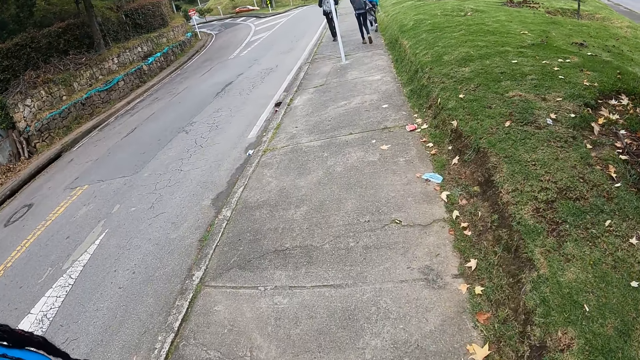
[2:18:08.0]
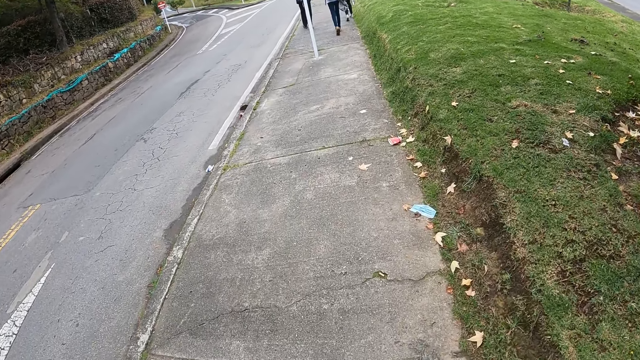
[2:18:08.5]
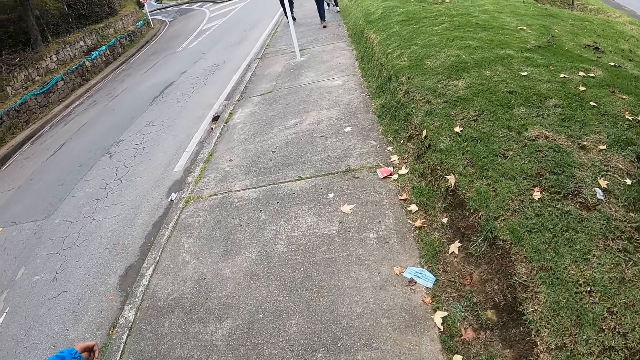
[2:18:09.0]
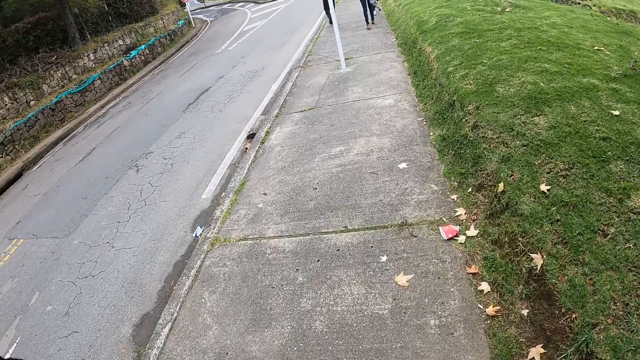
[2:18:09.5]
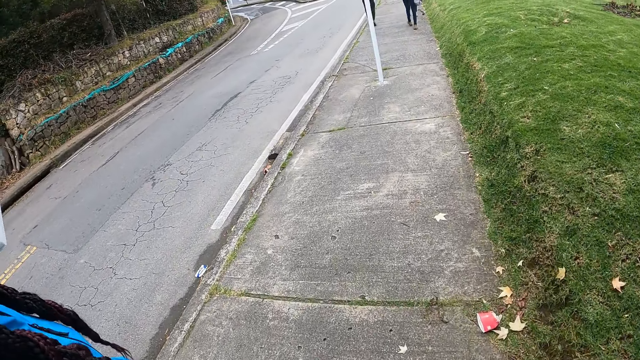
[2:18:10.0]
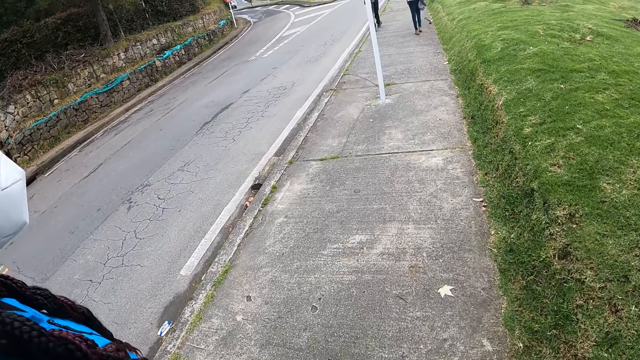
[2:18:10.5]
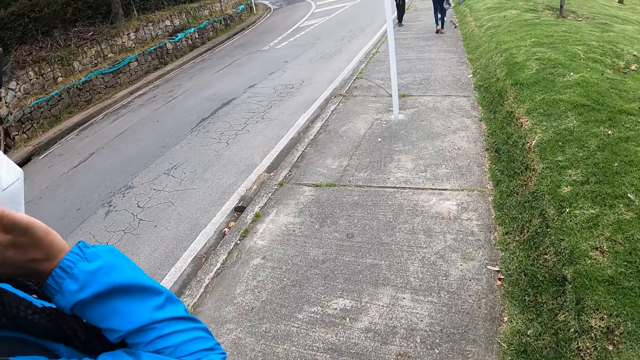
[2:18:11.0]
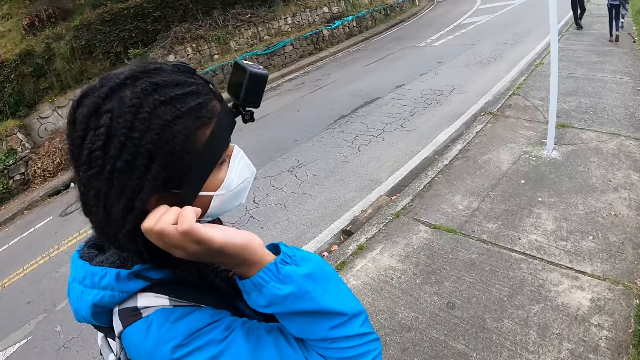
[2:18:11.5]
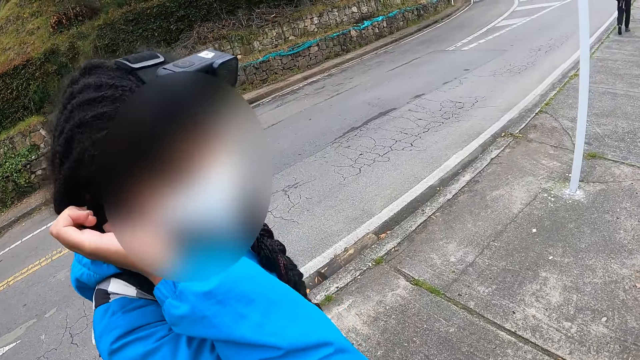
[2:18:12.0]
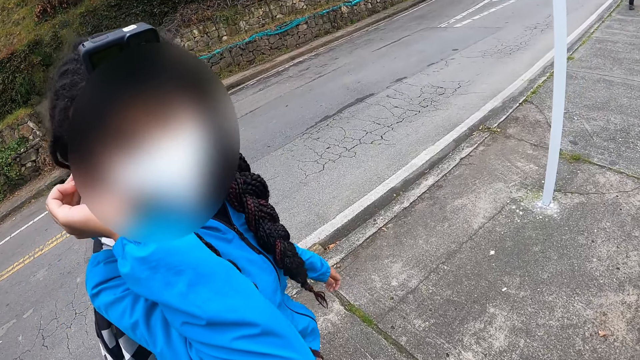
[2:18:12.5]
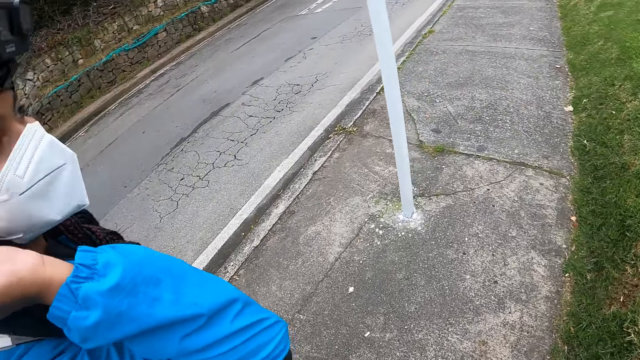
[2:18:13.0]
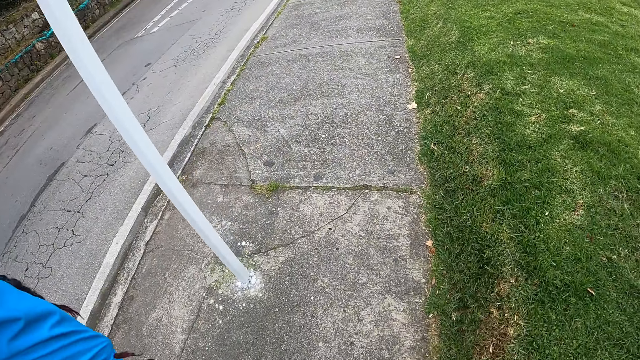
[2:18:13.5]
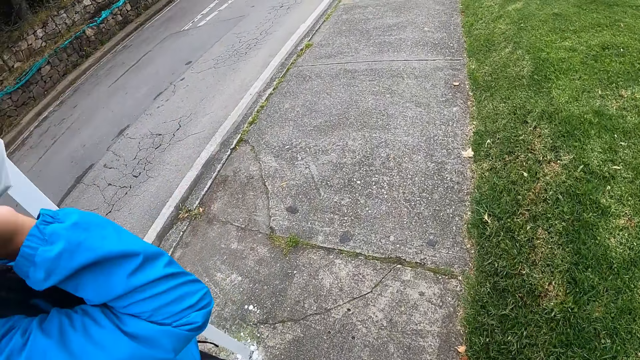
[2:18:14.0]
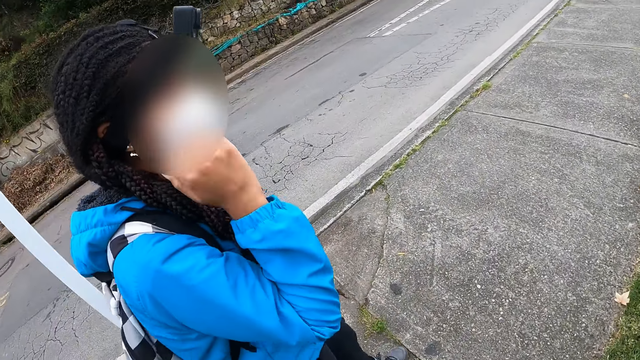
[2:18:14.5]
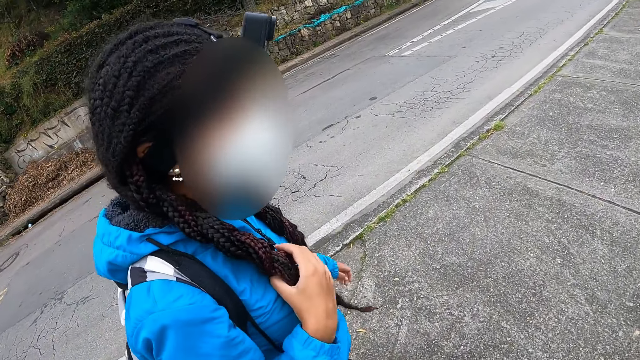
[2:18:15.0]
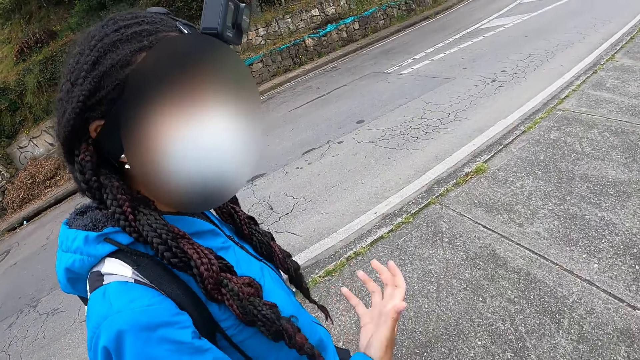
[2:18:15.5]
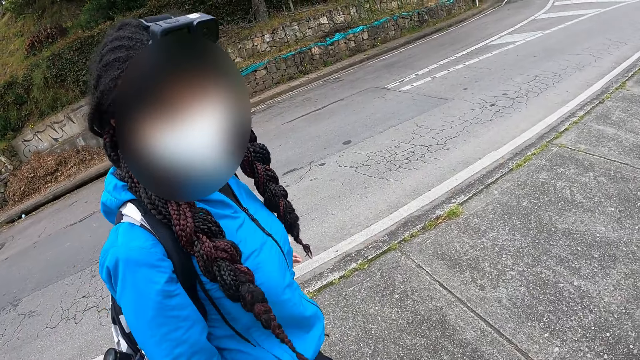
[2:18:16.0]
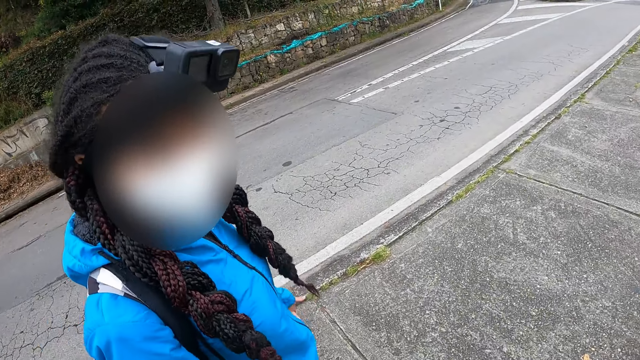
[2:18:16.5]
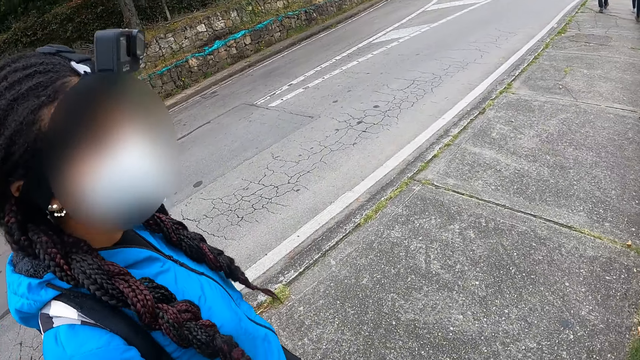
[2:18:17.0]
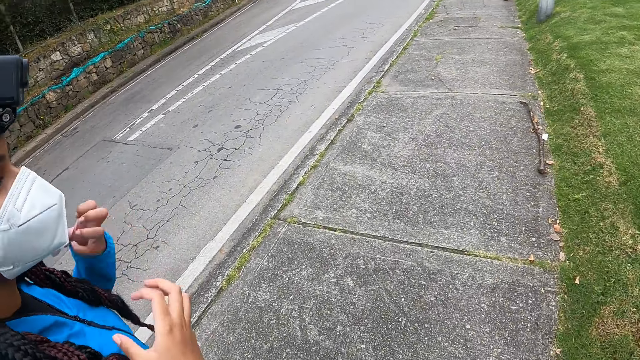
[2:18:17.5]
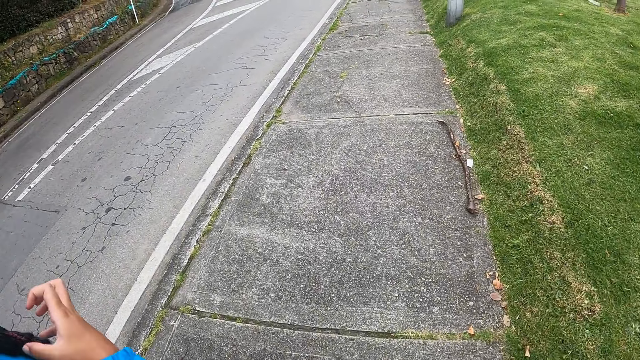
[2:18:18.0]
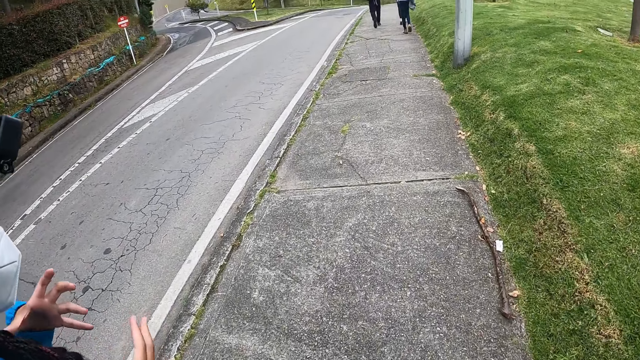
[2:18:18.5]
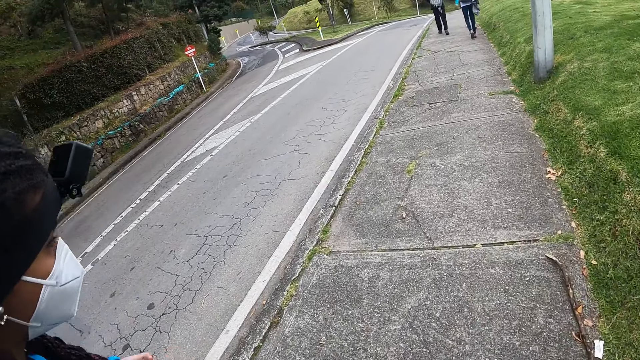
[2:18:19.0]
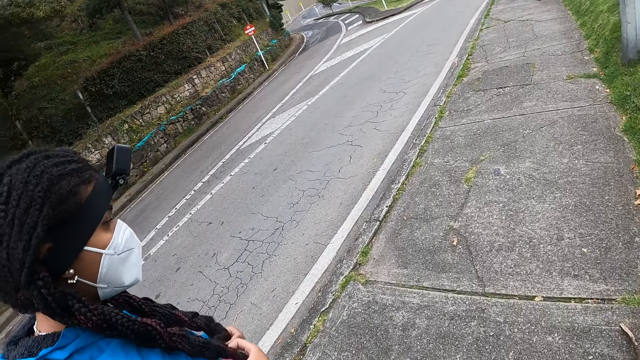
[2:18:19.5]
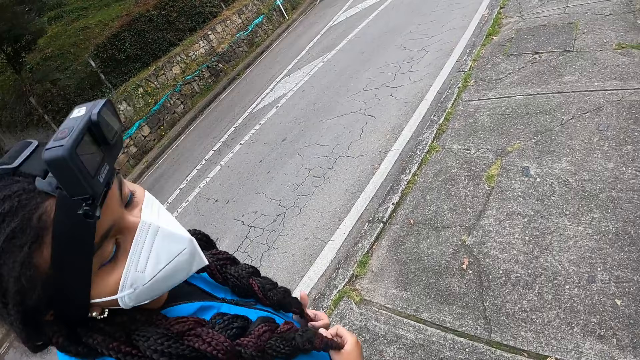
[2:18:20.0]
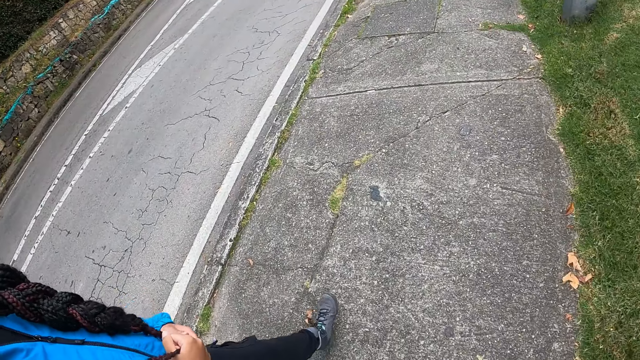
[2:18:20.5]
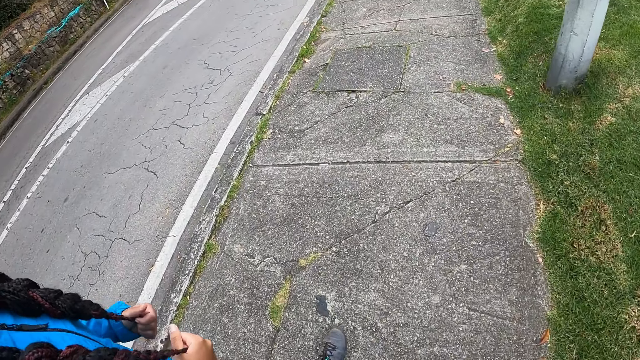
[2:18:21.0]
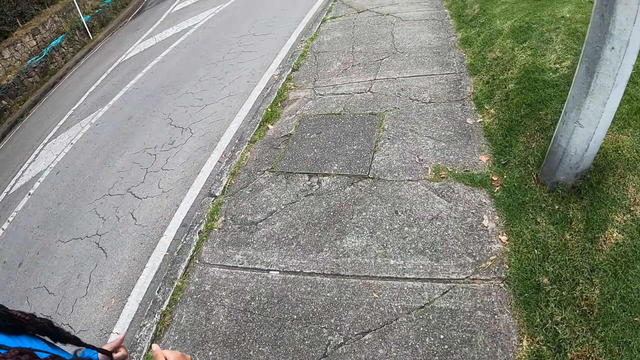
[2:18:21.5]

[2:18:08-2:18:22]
The woman touches her hair with her right hand, fixes her hair, and looks at the camera wearer. The camera wearer walks along the road with the woman. They converse with the woman. The woman converses with the camera wearer. The camera wearer walks along the road with the woman.

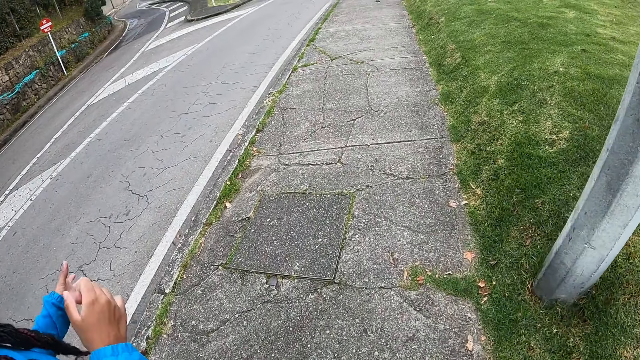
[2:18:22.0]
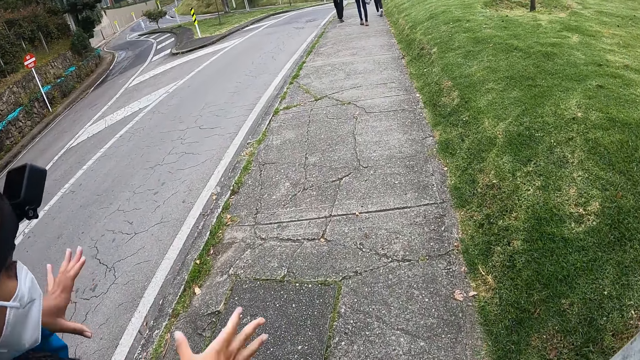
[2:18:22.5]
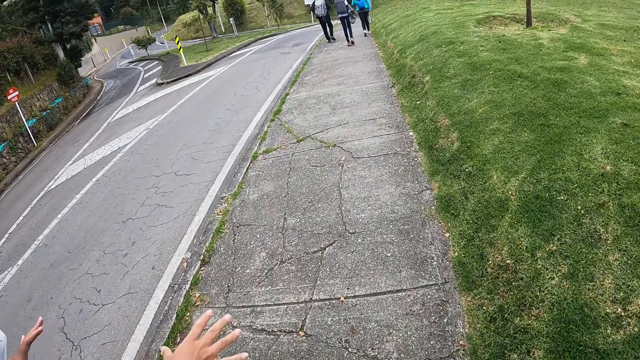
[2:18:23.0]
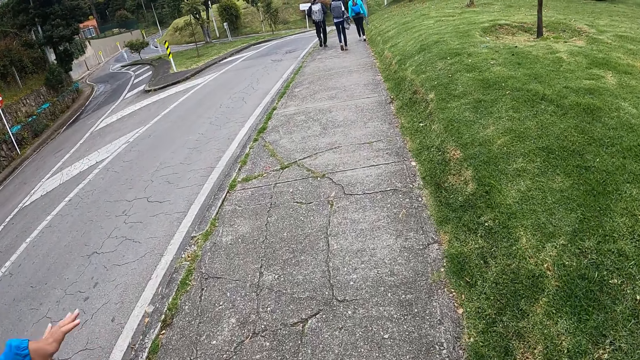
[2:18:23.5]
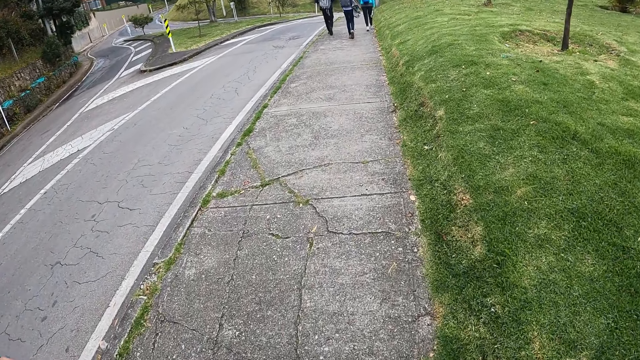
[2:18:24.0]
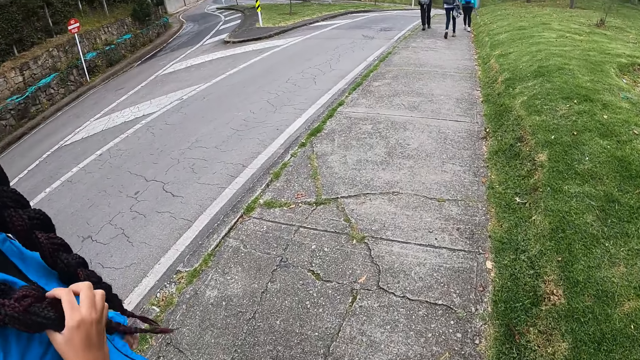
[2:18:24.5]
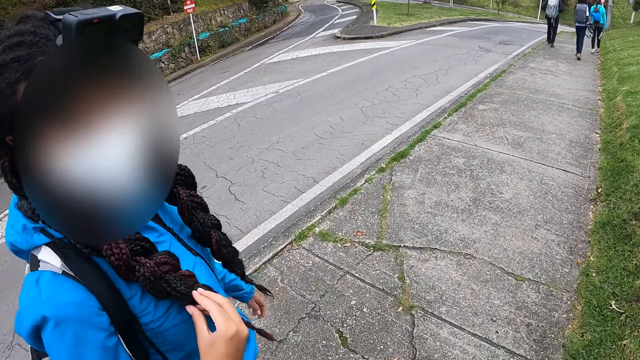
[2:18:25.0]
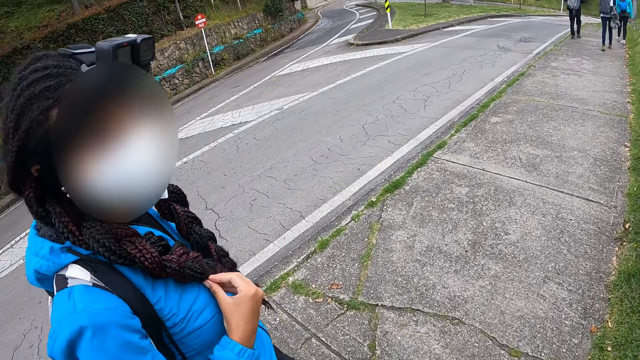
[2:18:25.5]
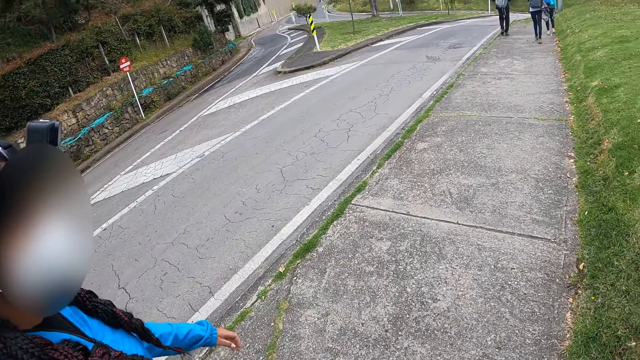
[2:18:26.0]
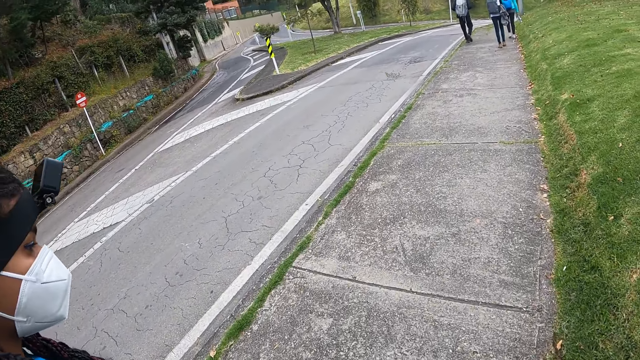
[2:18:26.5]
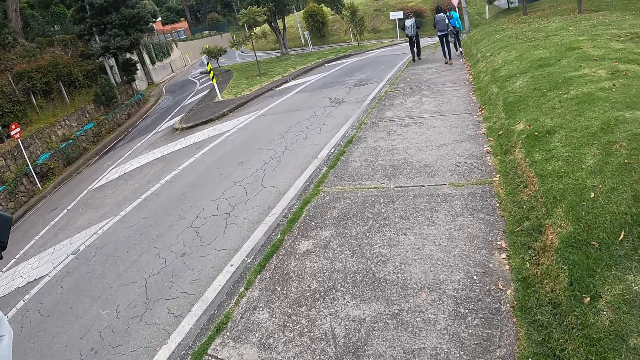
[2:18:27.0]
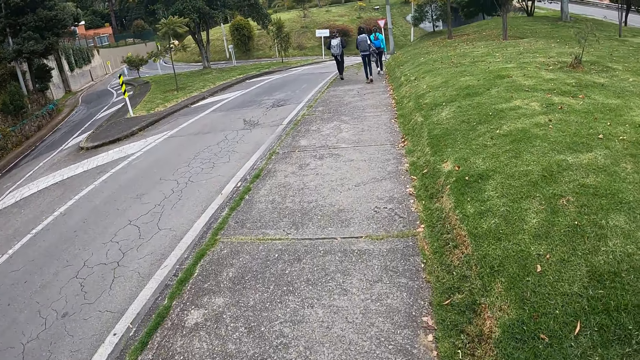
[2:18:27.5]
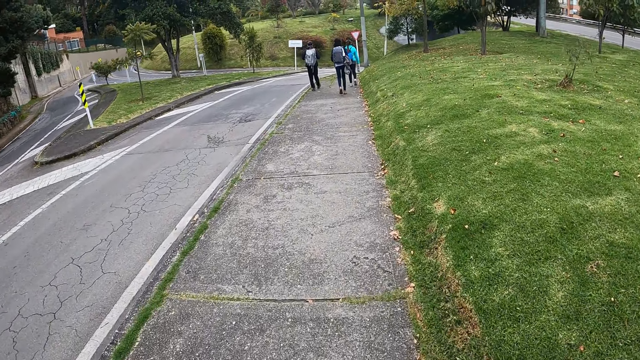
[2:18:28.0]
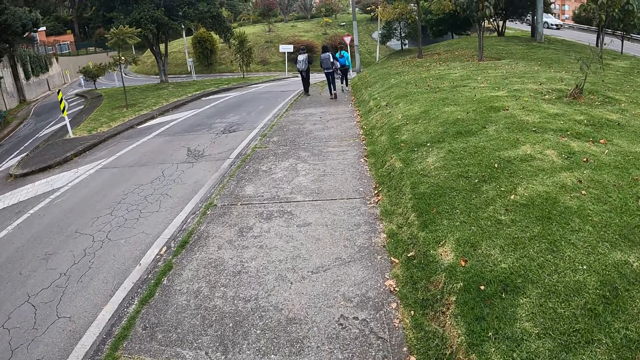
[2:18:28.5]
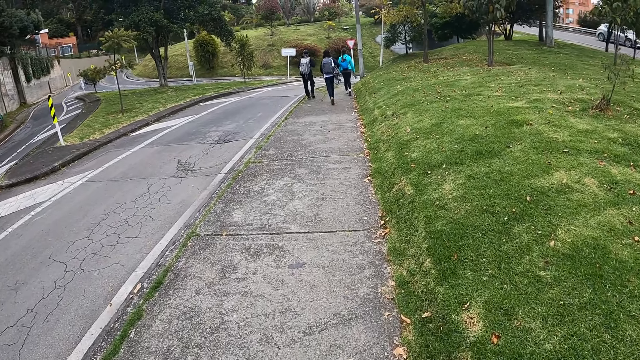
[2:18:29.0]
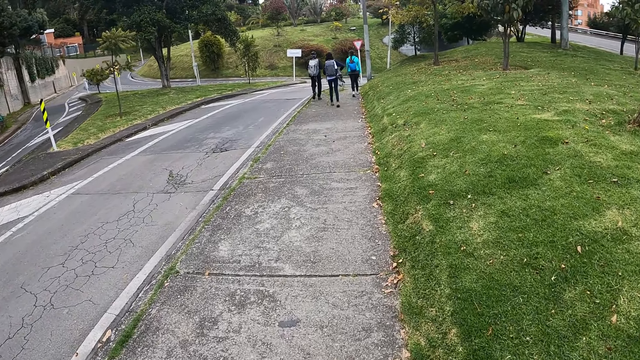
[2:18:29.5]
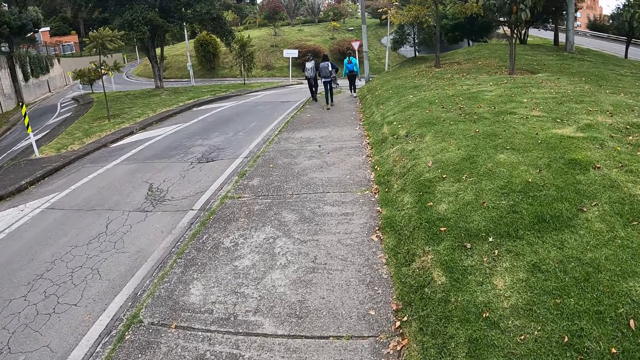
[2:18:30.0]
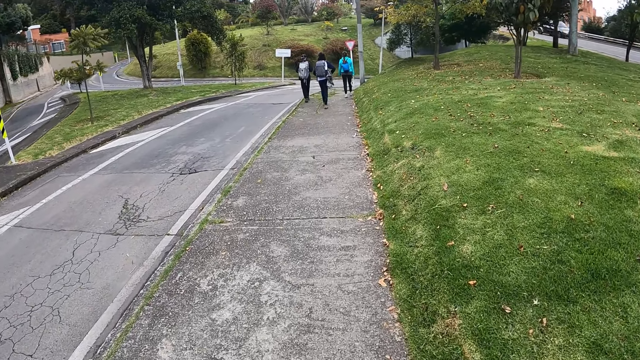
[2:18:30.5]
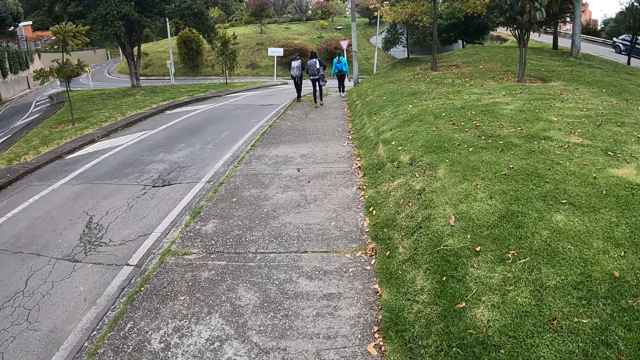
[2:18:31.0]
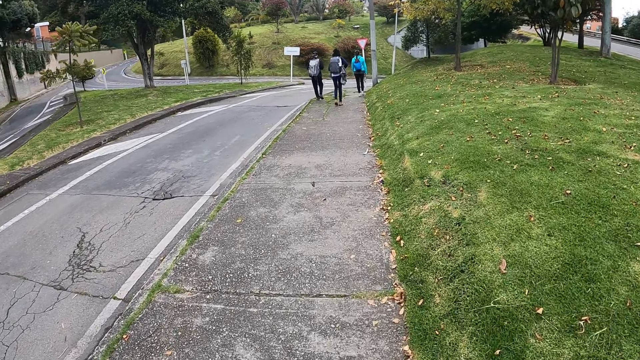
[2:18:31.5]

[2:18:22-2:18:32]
A woman converses with the camera wearer. The camera wearer walks along the road.
